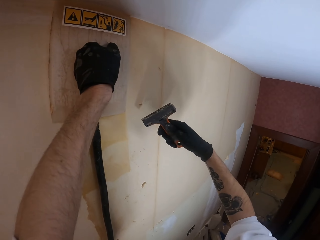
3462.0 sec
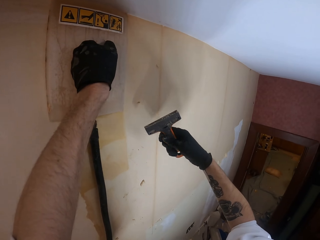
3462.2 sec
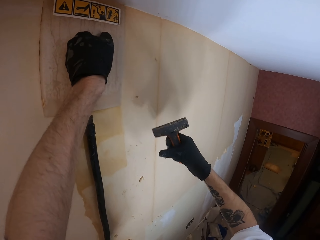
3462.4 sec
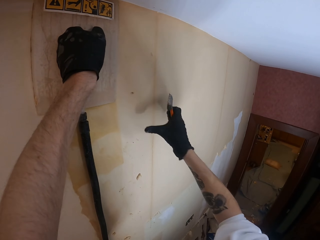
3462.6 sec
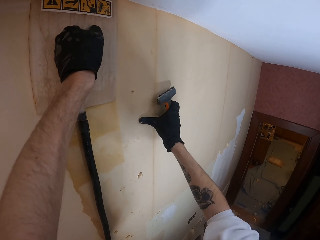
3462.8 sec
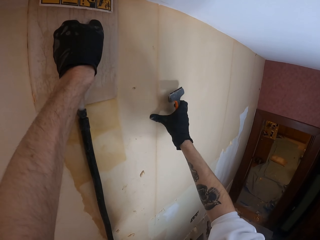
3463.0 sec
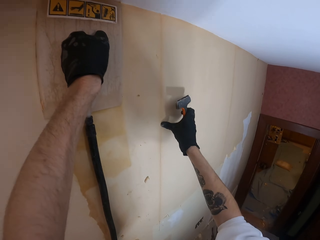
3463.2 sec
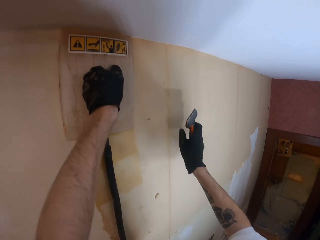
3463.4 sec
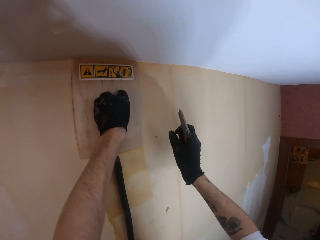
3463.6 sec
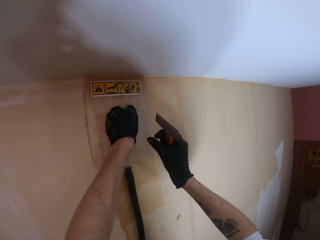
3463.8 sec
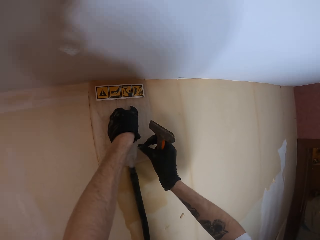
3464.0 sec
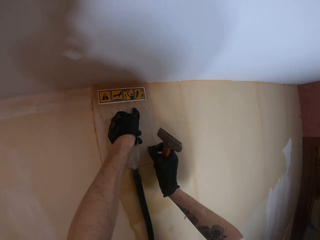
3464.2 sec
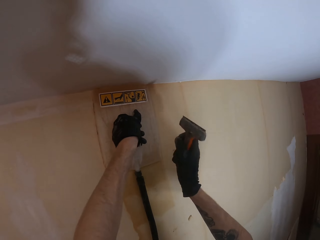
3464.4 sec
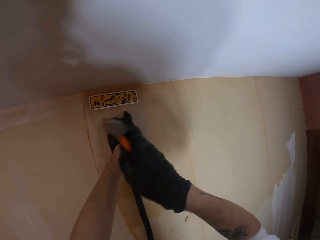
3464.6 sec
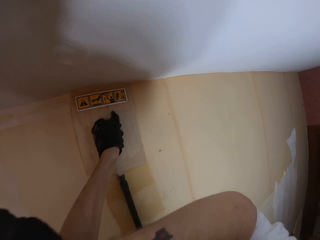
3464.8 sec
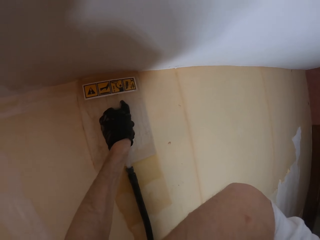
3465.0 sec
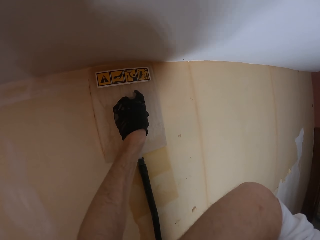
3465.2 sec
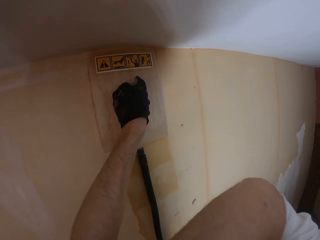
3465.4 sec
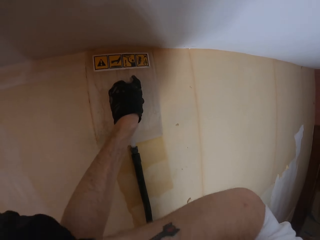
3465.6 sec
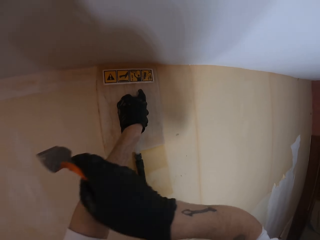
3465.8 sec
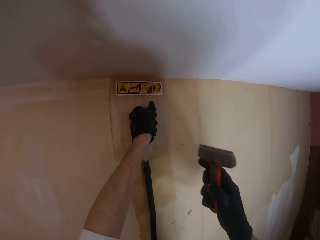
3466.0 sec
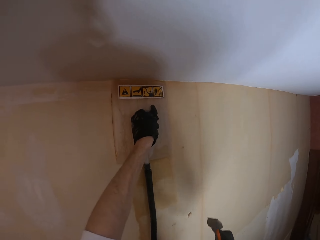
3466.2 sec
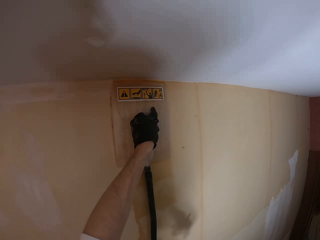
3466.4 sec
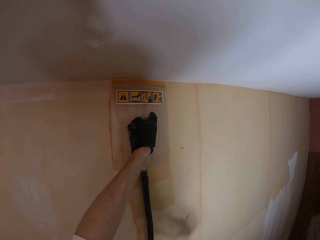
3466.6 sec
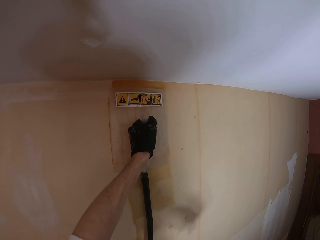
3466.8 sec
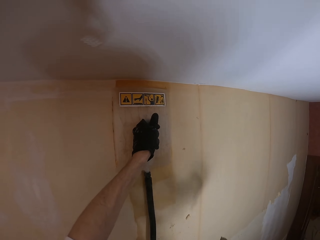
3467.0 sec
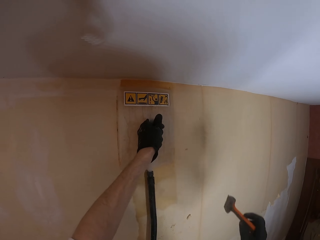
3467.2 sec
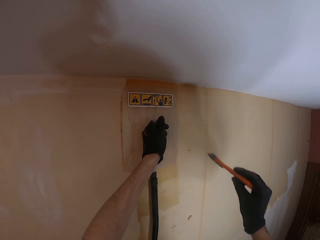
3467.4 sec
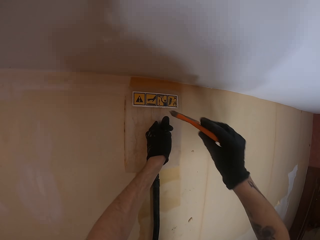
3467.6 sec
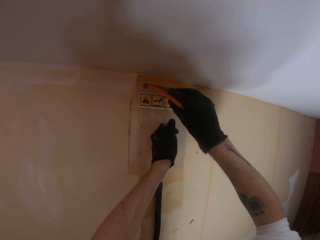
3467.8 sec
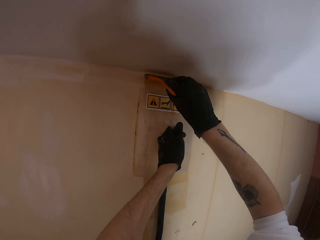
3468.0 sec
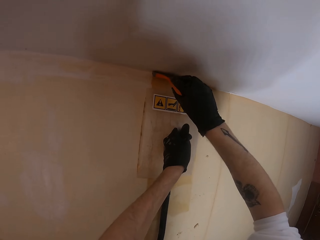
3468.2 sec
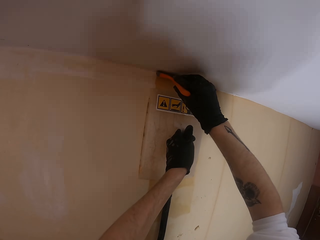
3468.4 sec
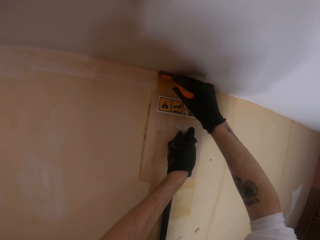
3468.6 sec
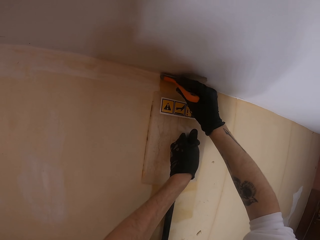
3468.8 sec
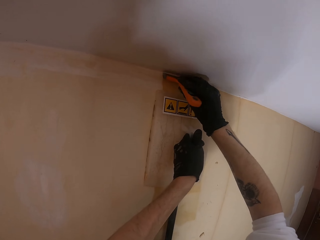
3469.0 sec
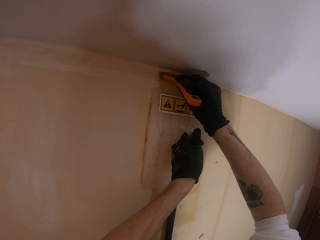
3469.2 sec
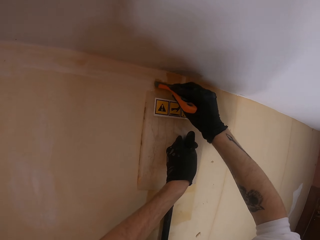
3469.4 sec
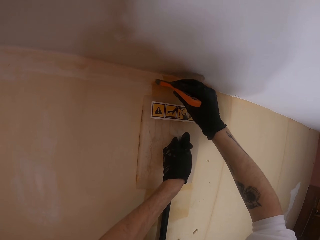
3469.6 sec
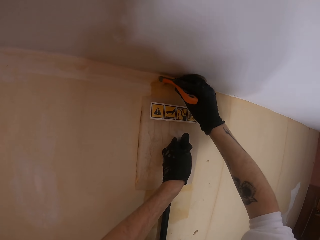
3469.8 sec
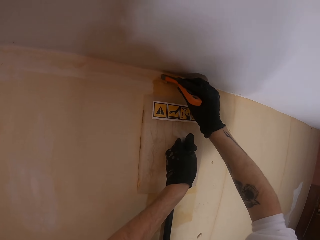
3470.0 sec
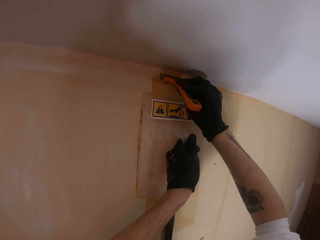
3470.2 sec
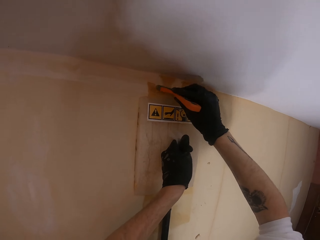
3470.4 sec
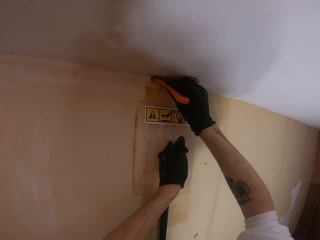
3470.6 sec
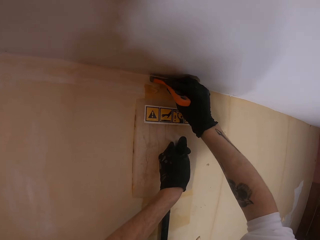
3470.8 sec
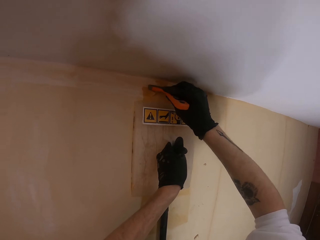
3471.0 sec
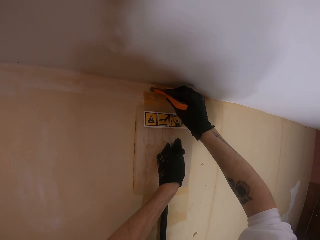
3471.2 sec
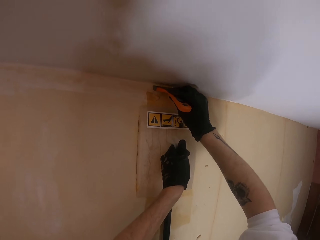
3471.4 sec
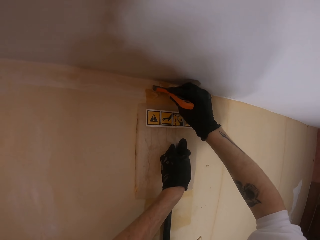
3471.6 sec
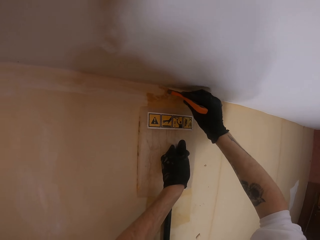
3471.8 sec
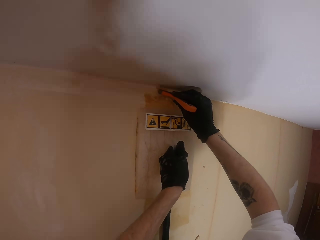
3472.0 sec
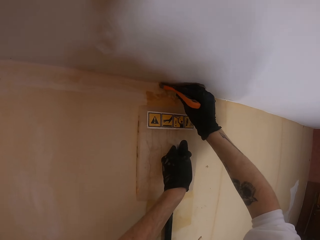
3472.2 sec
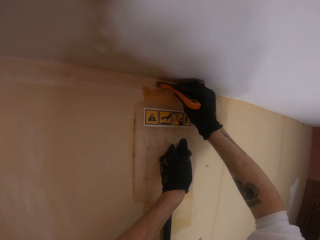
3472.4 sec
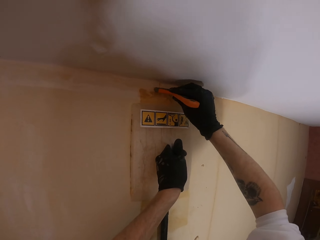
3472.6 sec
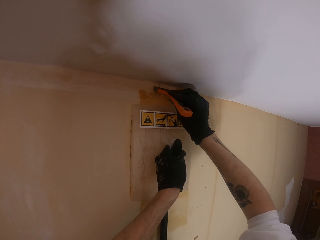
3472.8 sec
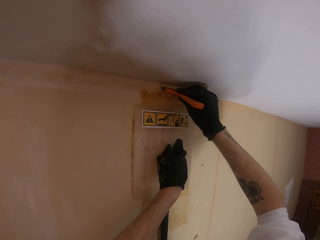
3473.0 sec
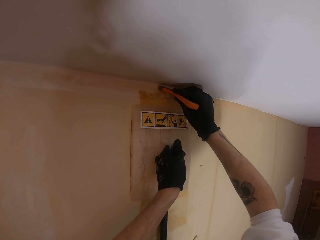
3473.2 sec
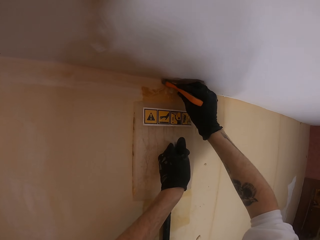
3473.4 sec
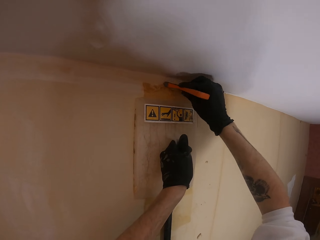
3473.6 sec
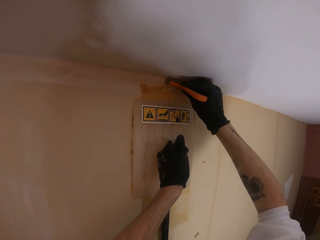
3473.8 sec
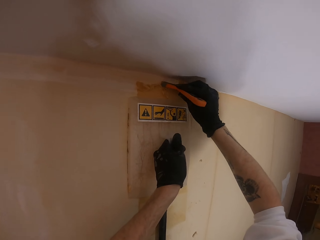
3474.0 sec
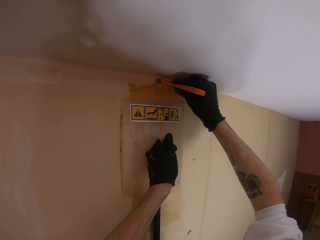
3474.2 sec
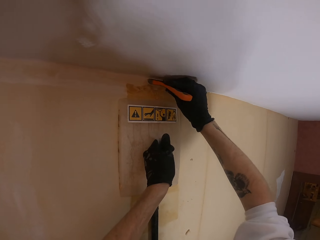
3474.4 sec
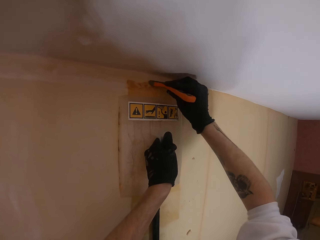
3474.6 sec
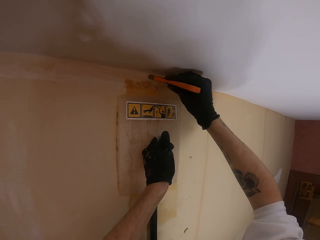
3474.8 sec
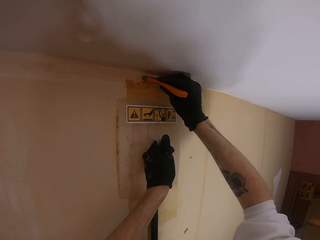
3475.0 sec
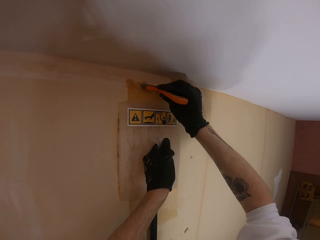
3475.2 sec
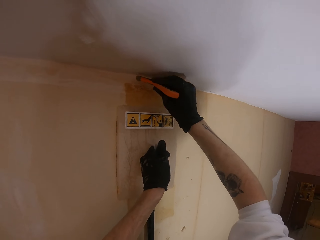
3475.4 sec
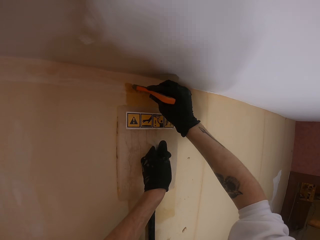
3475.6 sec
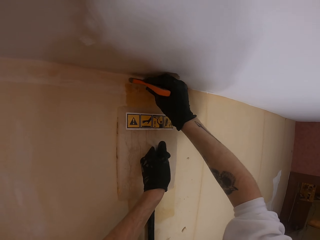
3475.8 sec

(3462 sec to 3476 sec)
The camera wearer rubs the wall. He wipes his face with his hand. He removes the paint or sticky paste from the wall with a scraper.

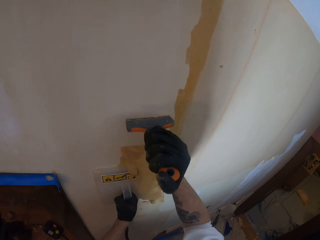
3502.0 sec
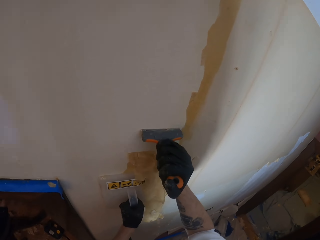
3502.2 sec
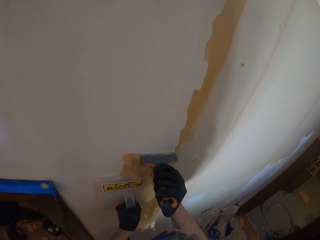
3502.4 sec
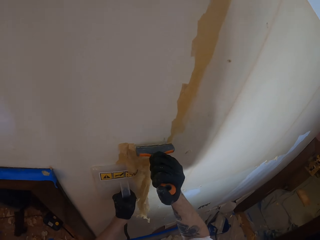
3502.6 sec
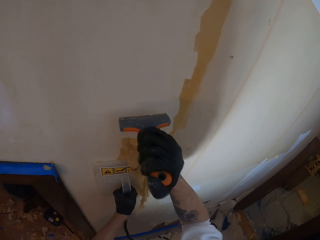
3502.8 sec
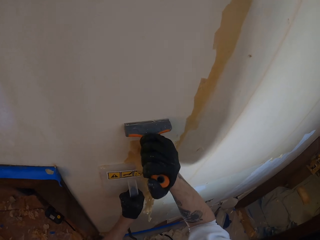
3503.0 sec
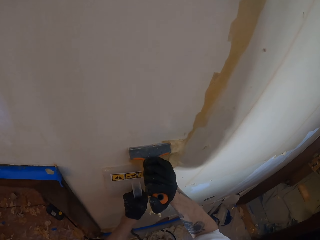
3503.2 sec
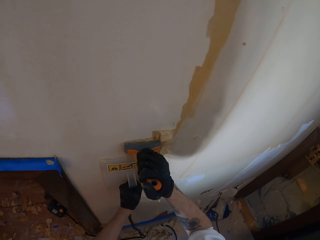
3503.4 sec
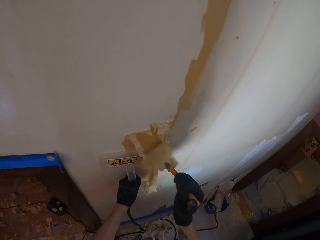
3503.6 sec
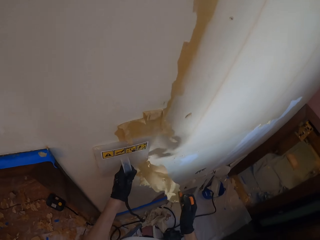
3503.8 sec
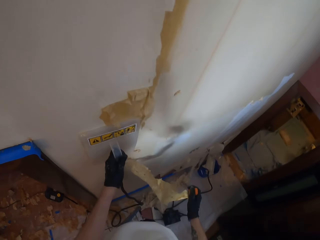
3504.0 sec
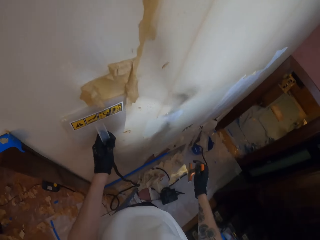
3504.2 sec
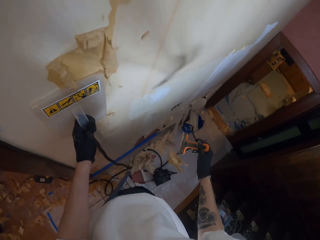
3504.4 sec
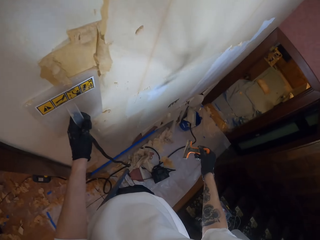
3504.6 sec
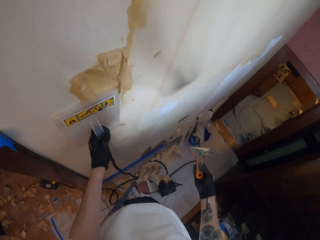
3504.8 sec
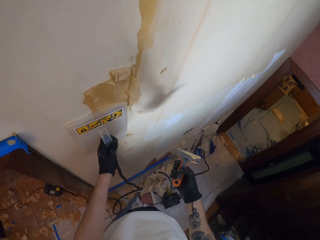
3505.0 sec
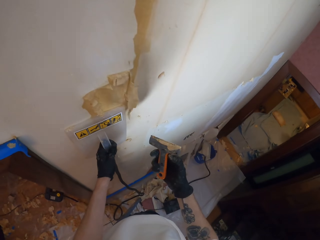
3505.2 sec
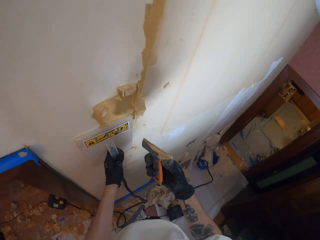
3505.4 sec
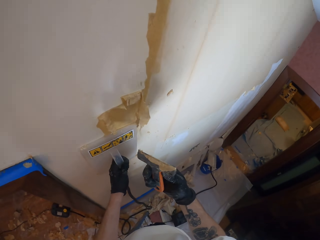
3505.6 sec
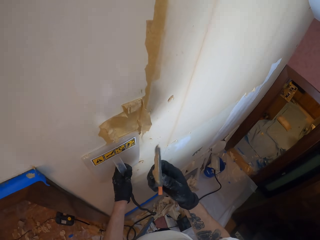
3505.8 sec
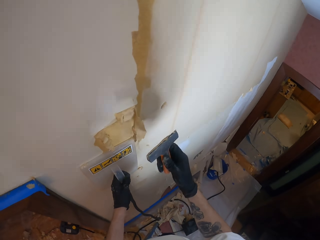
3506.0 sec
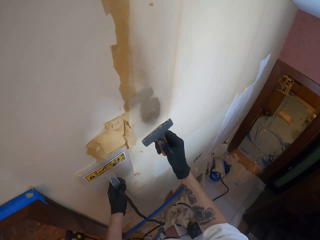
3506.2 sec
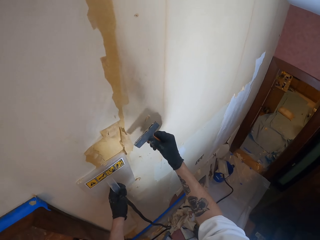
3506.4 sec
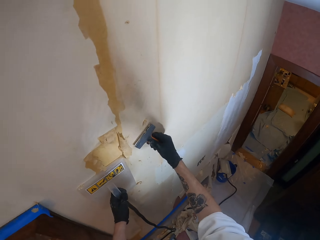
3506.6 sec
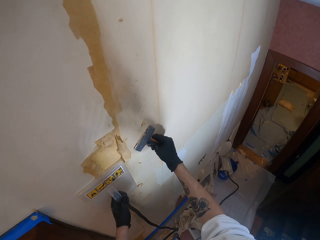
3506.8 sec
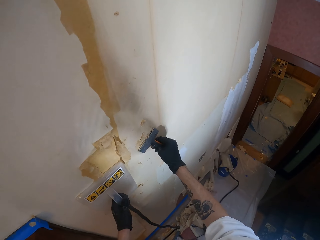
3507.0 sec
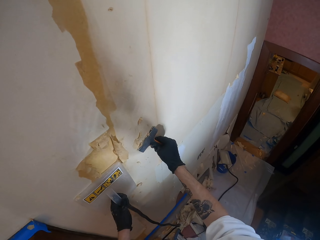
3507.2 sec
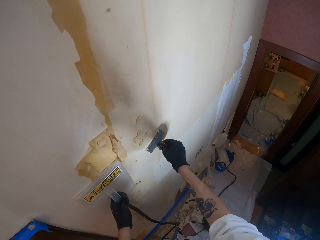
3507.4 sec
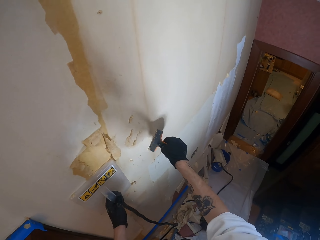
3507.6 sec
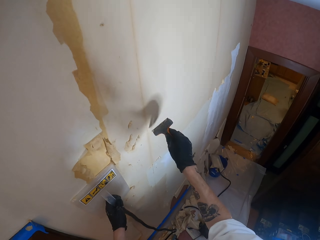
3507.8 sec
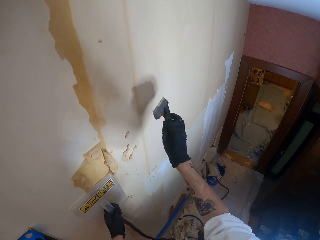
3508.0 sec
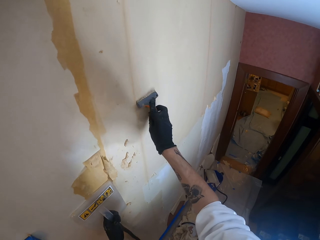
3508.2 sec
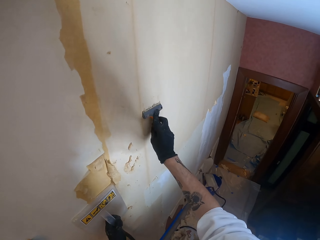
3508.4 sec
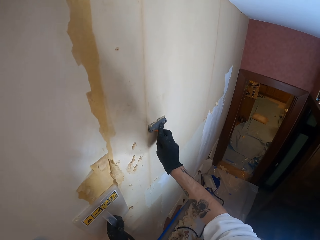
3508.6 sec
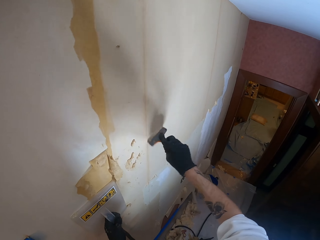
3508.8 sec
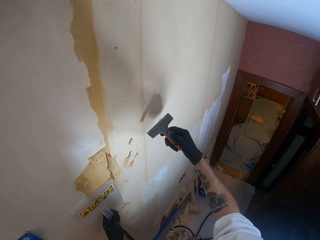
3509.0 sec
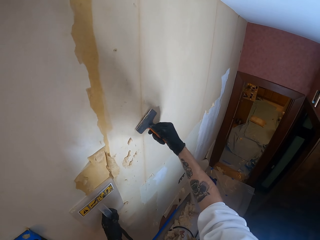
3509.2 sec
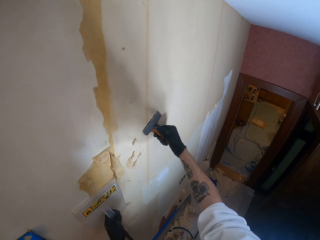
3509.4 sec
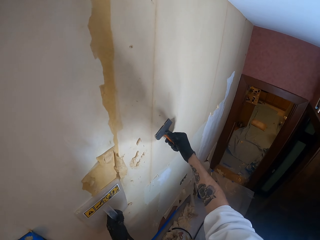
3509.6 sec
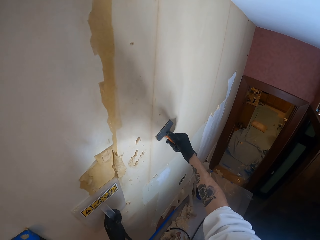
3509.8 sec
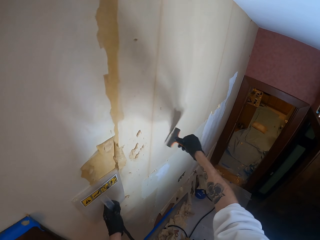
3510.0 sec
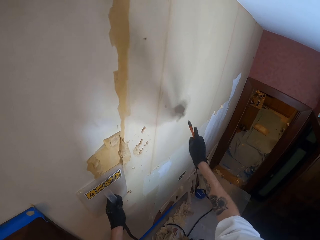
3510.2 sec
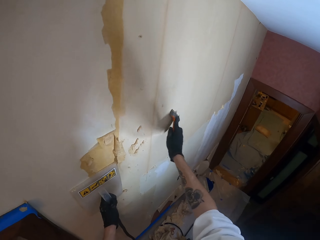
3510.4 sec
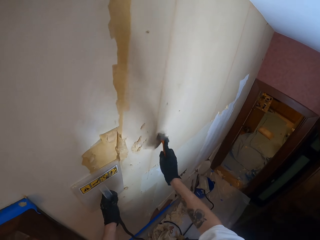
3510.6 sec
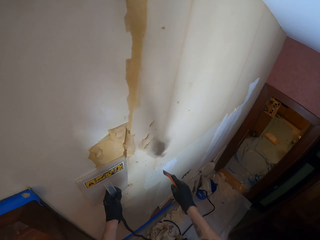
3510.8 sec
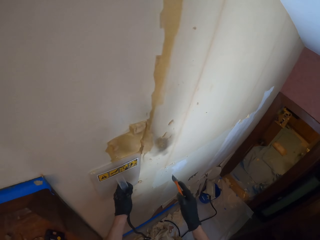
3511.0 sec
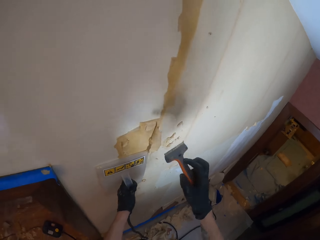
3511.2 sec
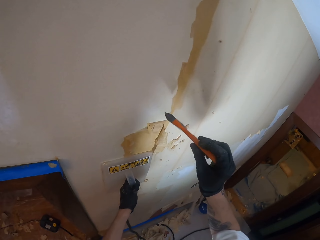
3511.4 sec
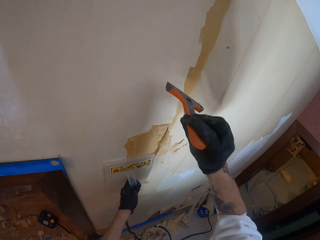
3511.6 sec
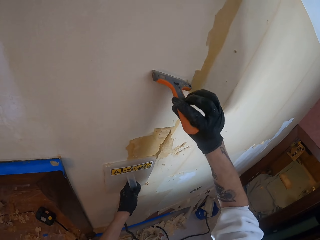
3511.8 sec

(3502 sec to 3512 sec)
The camera wearer drops the paint on the floor. They remove the paint from the scraper.
